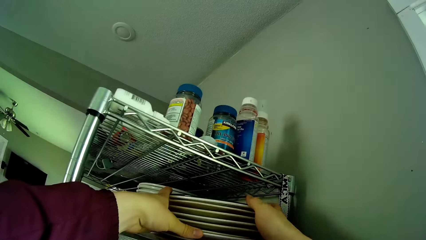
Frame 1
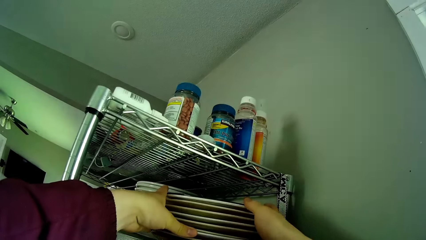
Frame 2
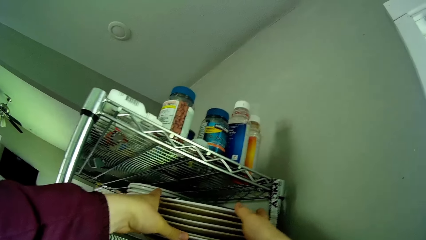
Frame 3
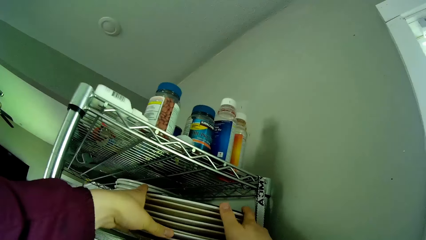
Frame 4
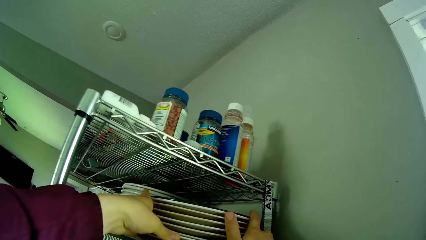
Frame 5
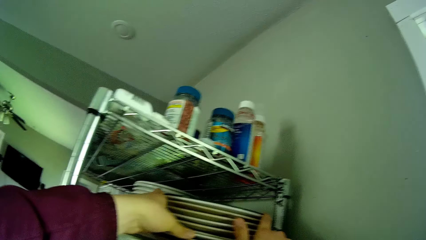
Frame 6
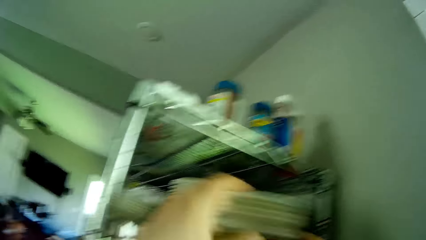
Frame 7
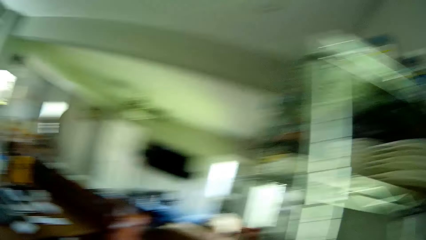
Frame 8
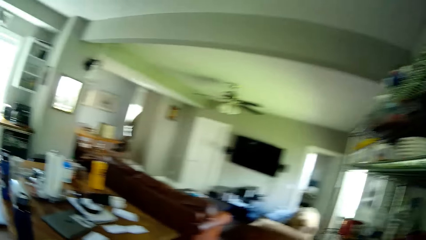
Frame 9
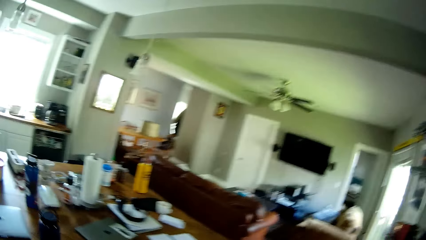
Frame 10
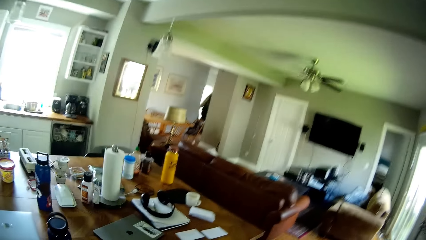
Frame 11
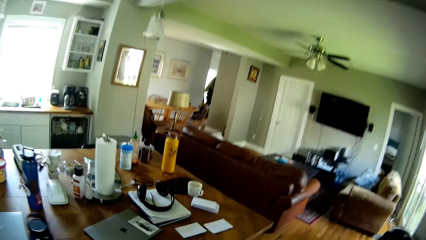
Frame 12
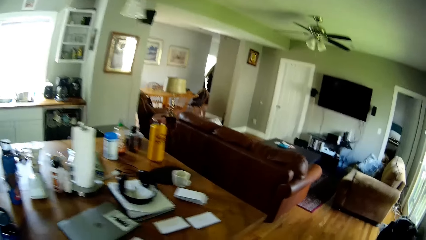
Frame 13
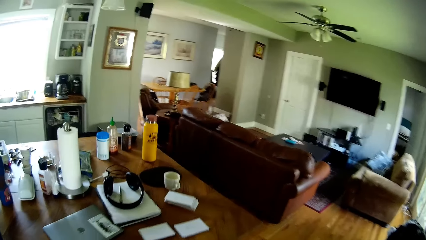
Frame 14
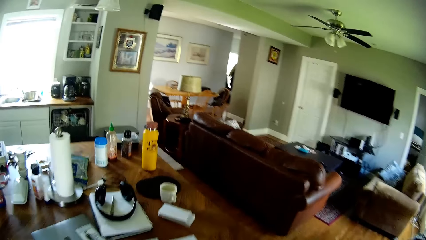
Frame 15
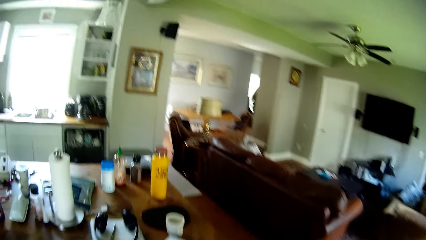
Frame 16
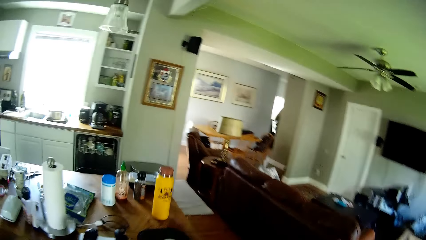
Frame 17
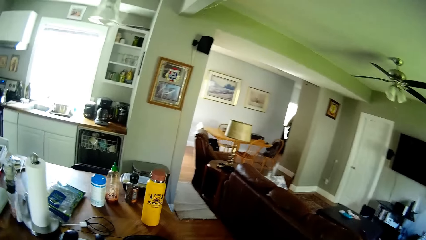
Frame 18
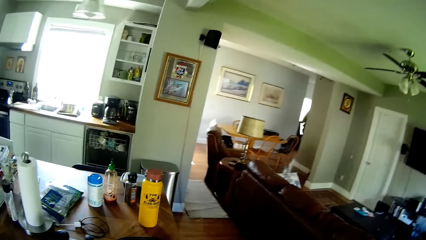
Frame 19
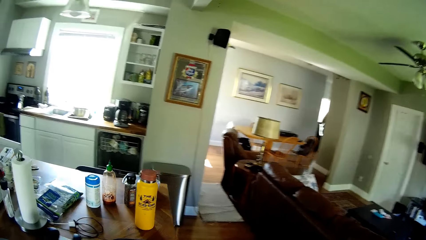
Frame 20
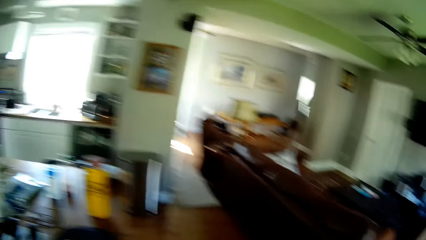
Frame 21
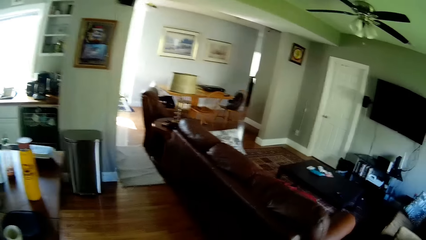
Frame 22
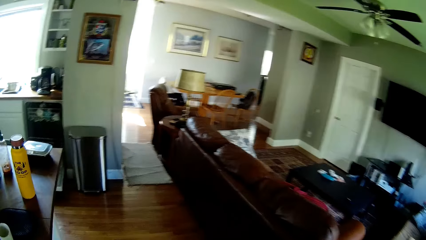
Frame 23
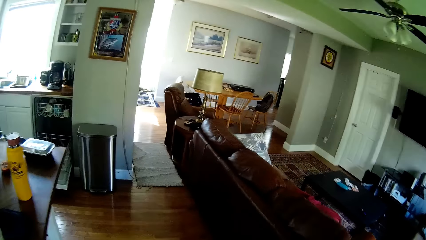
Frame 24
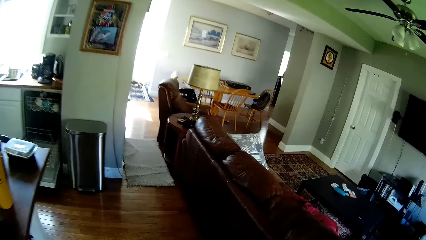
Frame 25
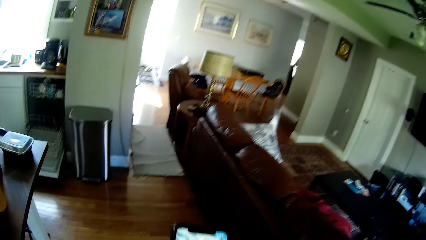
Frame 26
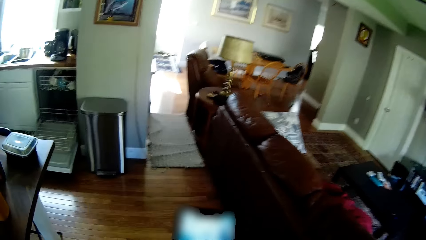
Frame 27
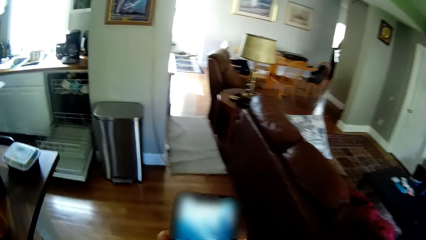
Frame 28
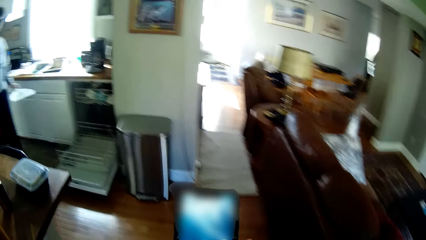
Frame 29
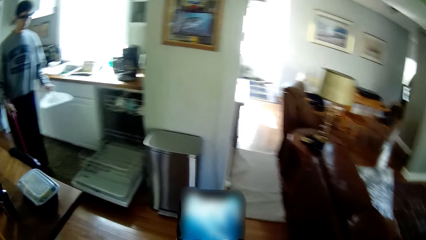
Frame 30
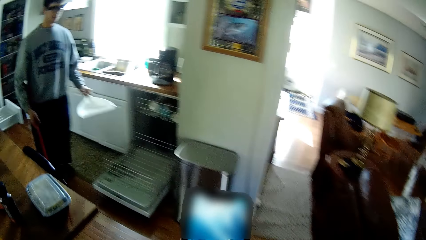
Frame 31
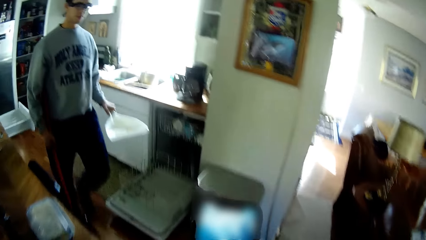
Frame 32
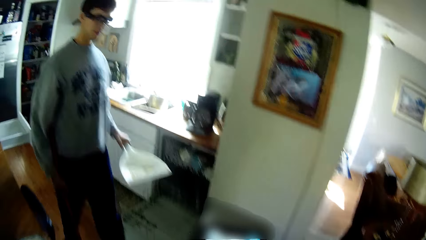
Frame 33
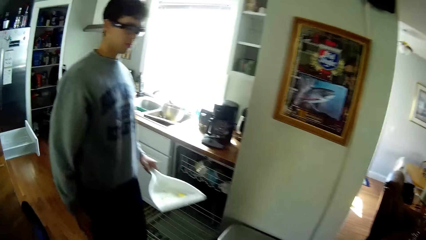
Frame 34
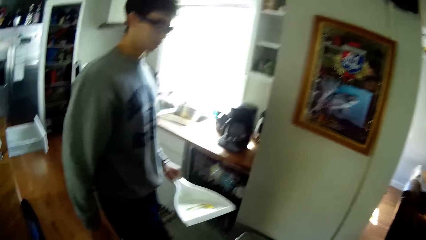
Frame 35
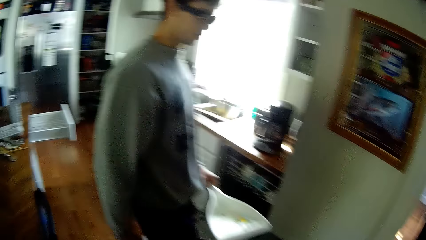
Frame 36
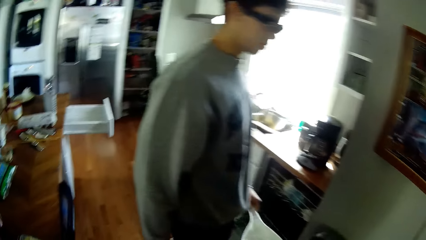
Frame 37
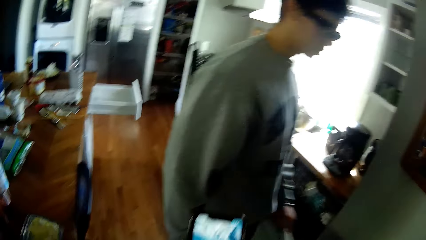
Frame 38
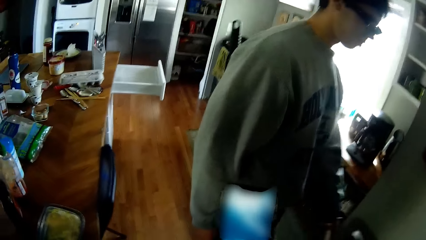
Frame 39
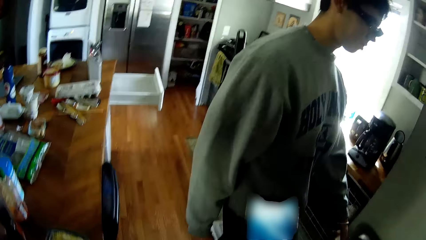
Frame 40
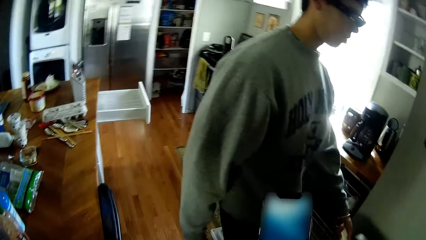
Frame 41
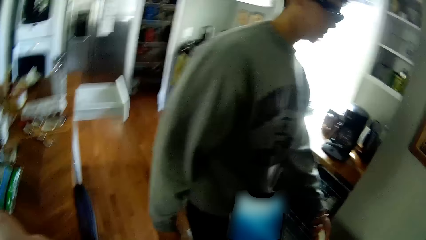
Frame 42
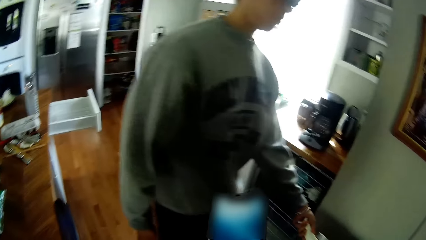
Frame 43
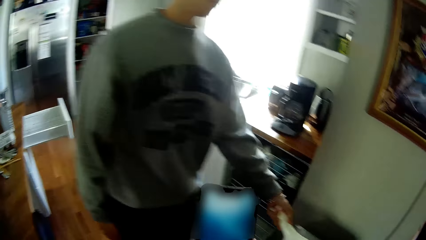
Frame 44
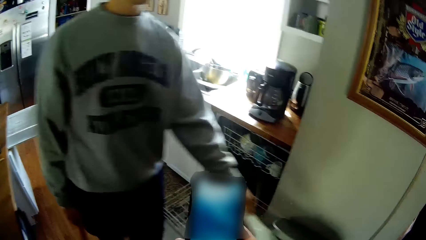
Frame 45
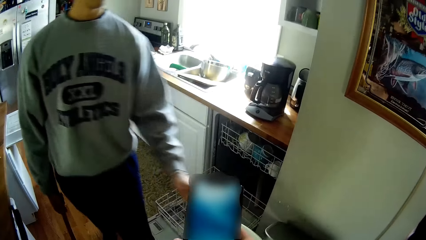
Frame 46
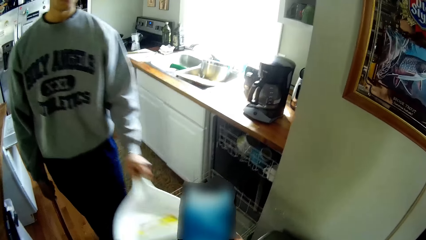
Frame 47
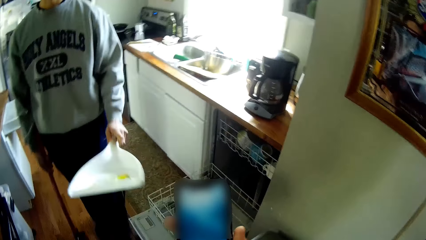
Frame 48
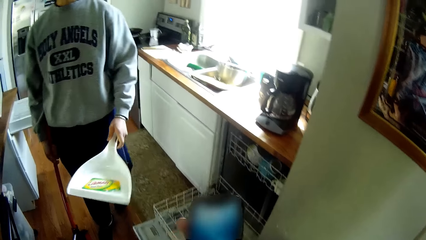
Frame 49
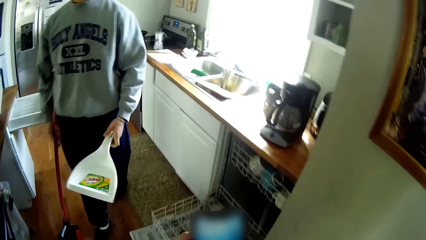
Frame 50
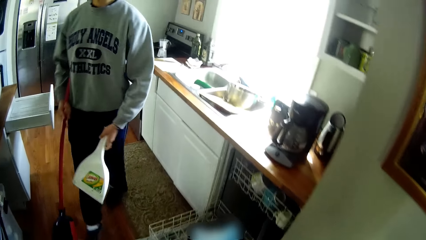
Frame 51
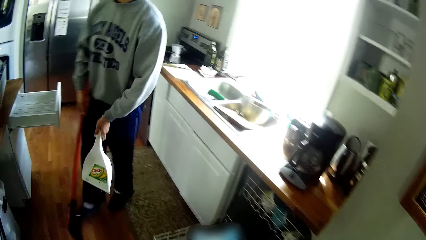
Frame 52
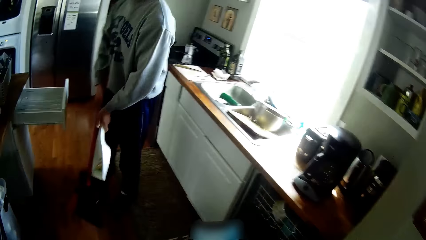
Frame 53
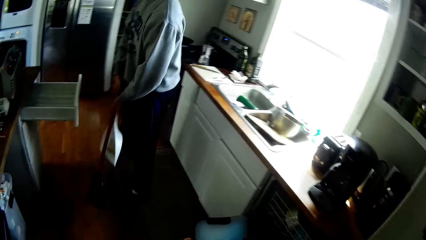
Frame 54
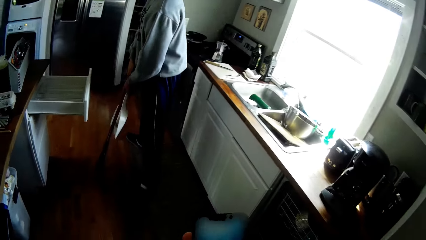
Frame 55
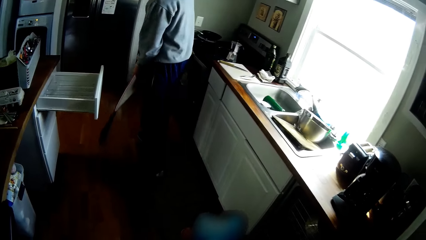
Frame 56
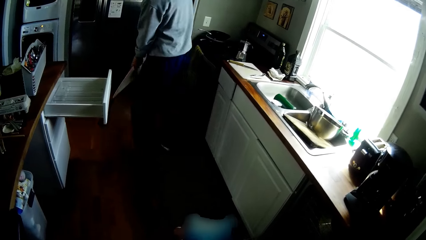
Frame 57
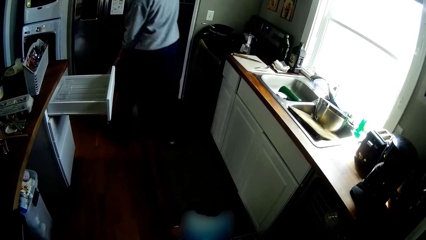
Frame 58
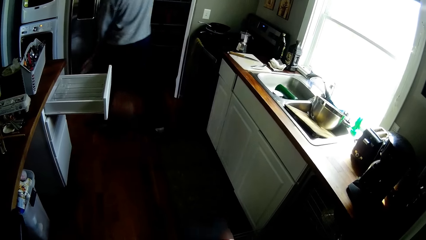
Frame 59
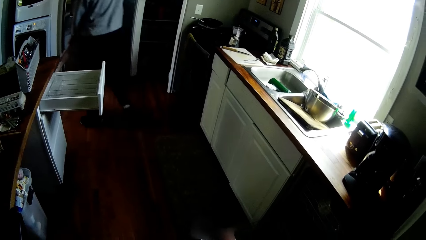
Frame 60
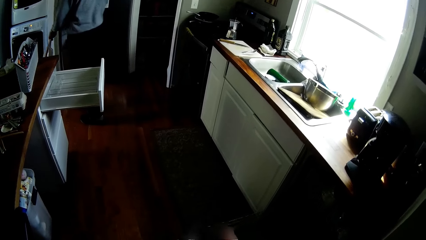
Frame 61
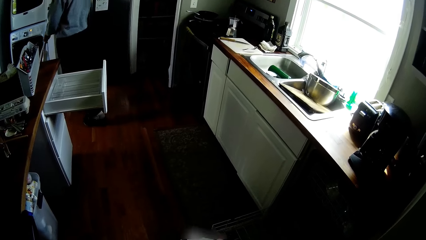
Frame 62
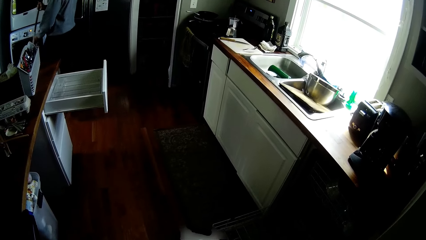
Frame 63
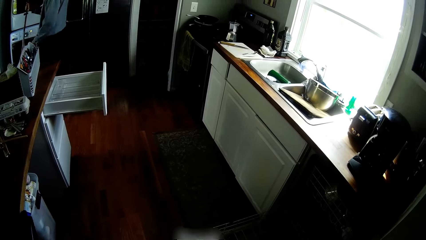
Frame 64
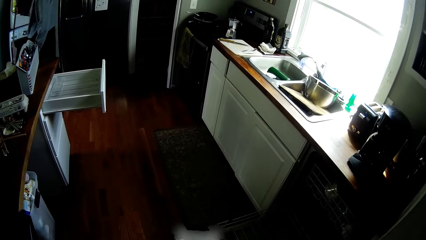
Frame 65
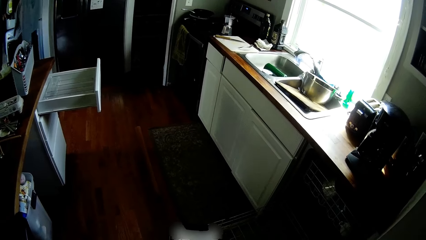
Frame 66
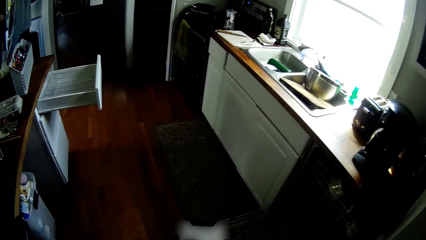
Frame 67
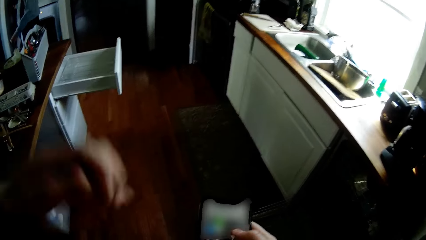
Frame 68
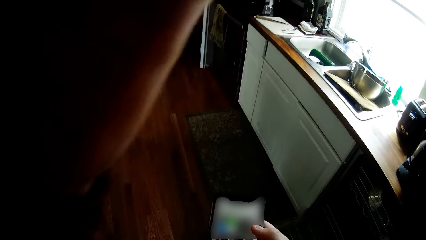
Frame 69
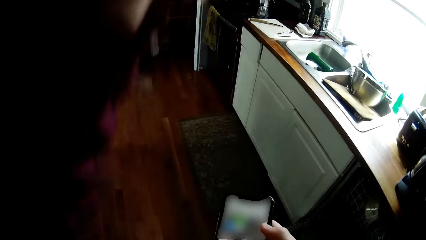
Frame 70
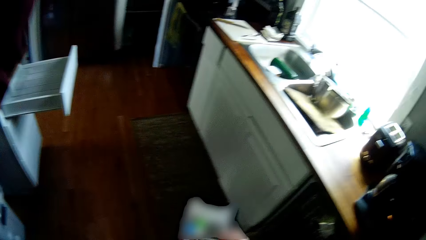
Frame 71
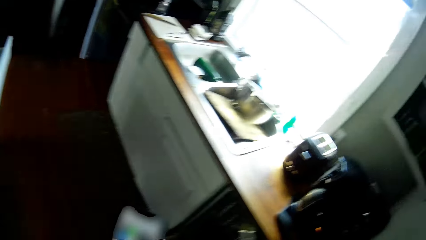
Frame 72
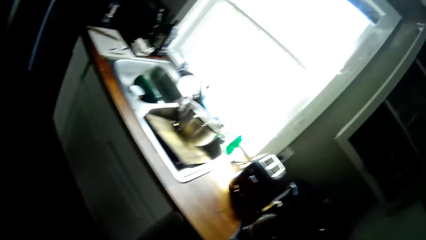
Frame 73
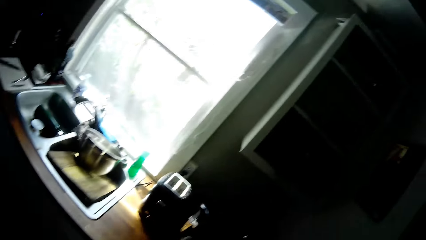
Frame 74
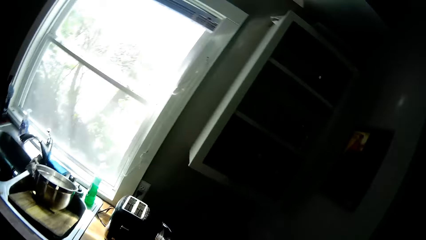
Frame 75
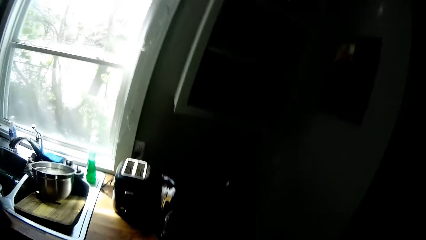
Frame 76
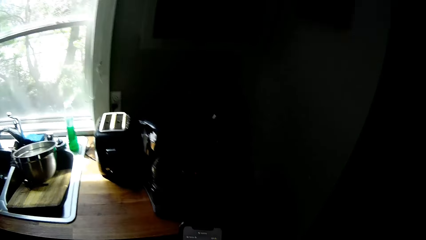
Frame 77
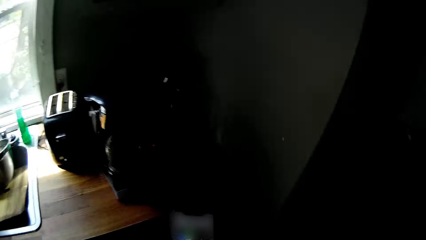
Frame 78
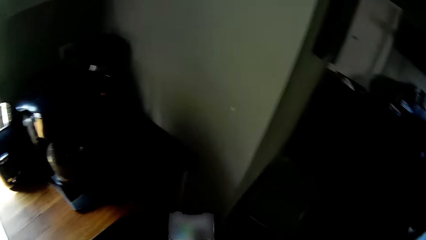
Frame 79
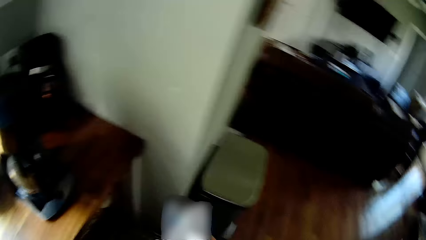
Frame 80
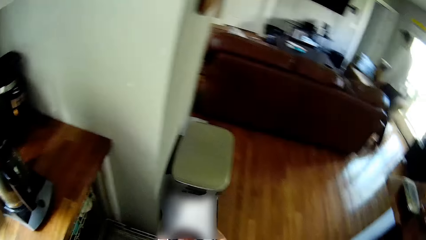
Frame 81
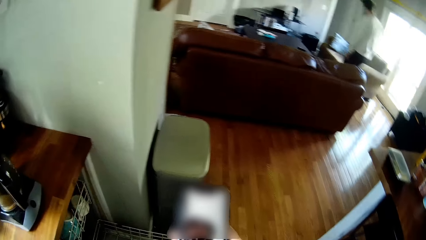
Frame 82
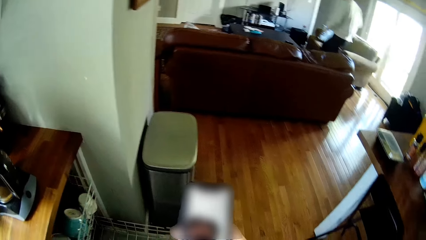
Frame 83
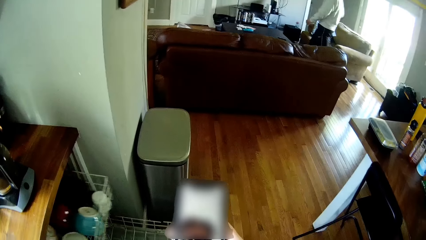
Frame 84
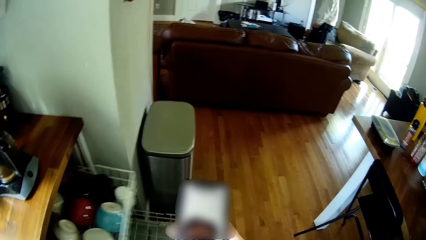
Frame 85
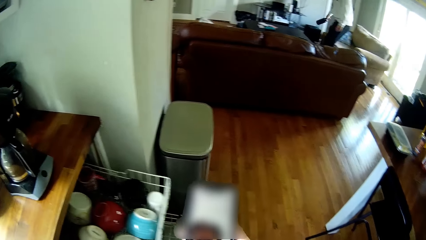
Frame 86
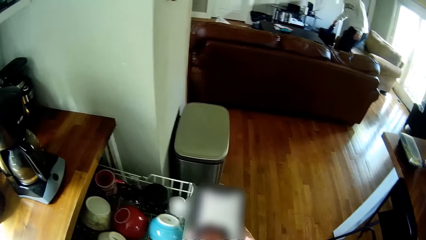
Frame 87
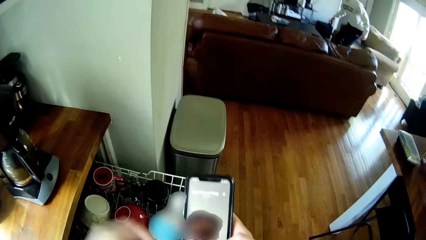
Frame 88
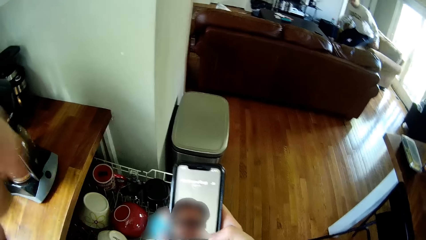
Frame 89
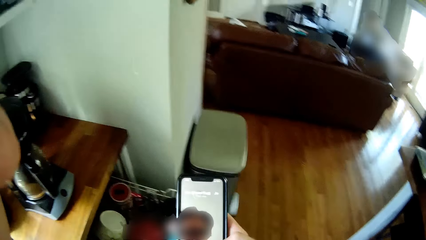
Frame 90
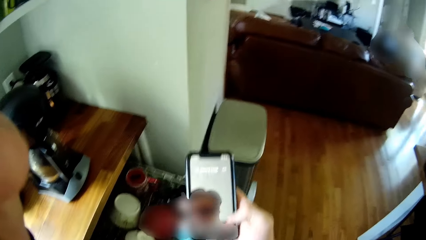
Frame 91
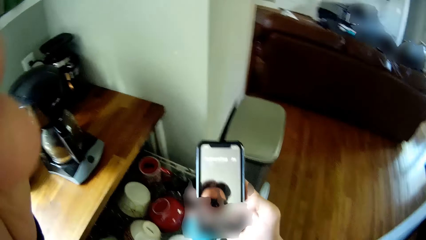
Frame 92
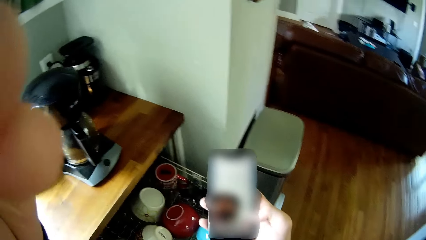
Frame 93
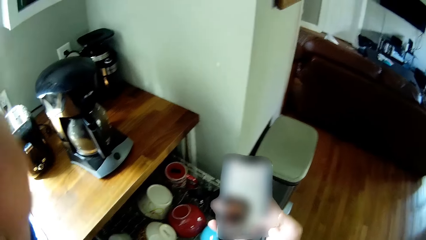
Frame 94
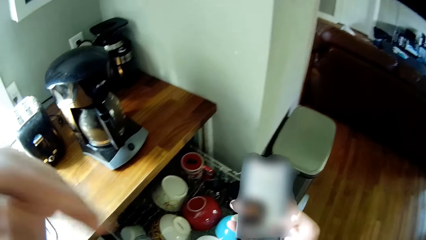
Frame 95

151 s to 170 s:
The camera wearer places the plates on the utensil rack. He looks around. He walks around. He operates a mobile phone with his right hand. He holds the phone. The man holds a parker or dust pan in his left hand. The camera wearer walks around. The man pours dirt into the bin with the parker in his left hand. The man moves backwards with the dust pan. The man moves forwards holding the dust pan and a brush. The camera wearer raises his left hand. He looks around. He opens a utensil drawer with his left hand. He operates the phone with his right hand.
